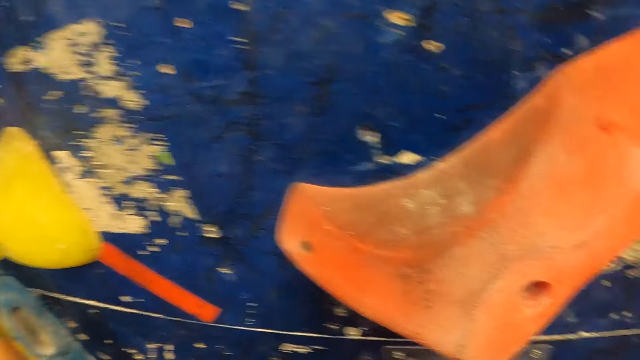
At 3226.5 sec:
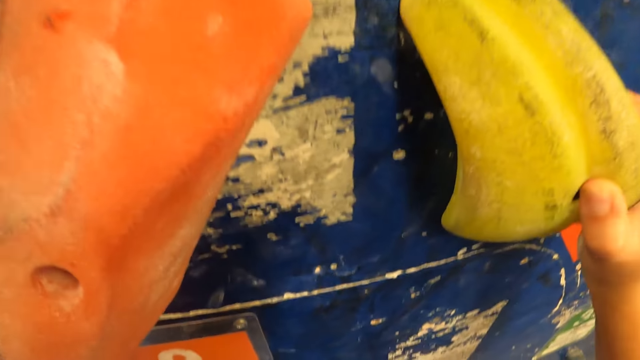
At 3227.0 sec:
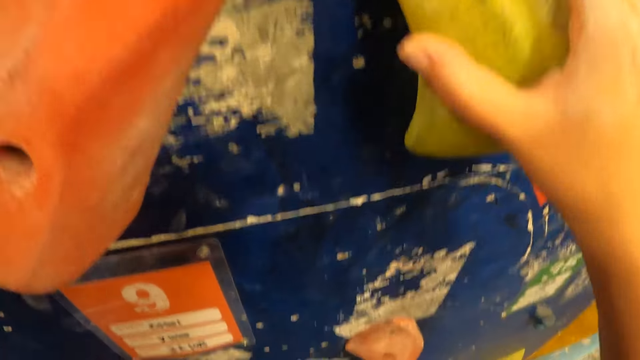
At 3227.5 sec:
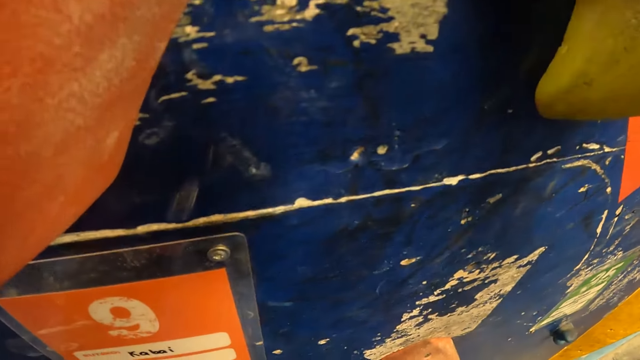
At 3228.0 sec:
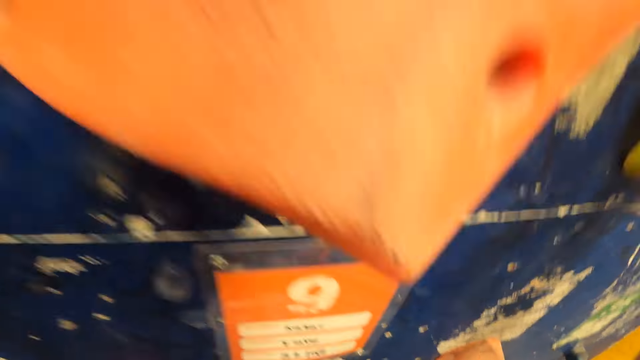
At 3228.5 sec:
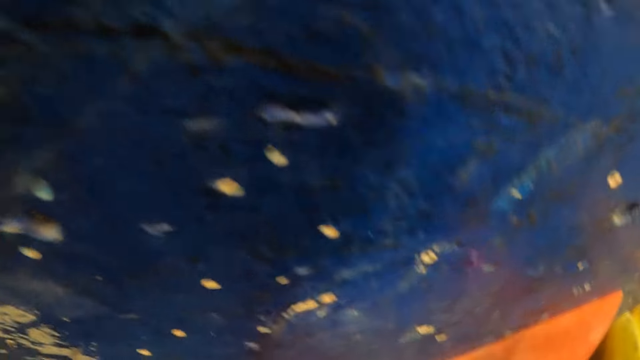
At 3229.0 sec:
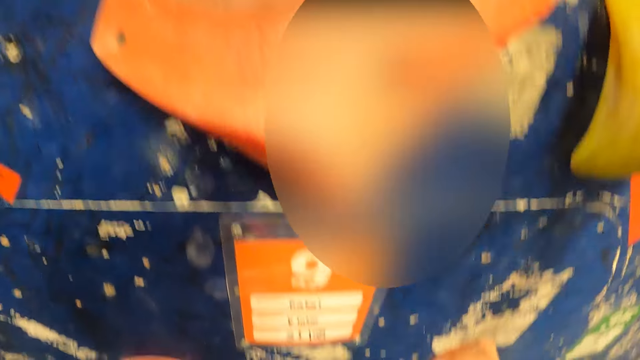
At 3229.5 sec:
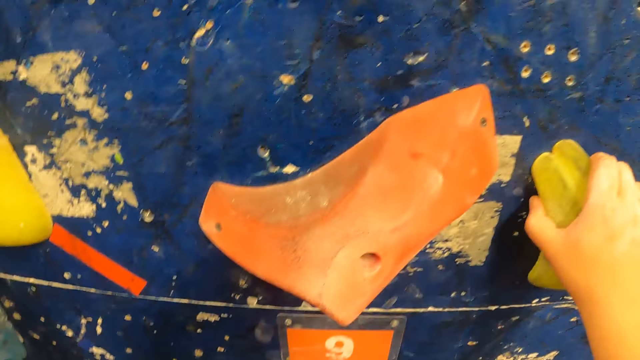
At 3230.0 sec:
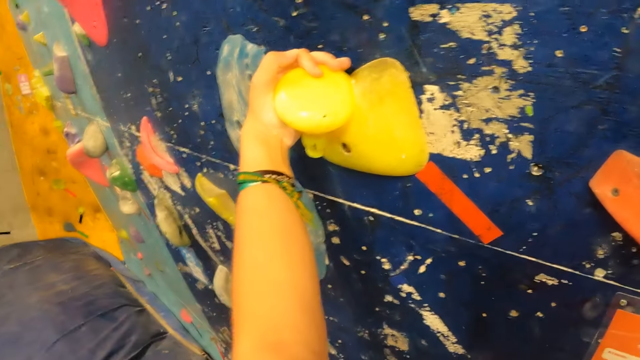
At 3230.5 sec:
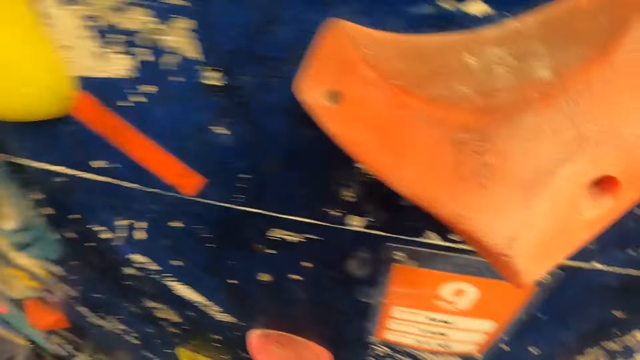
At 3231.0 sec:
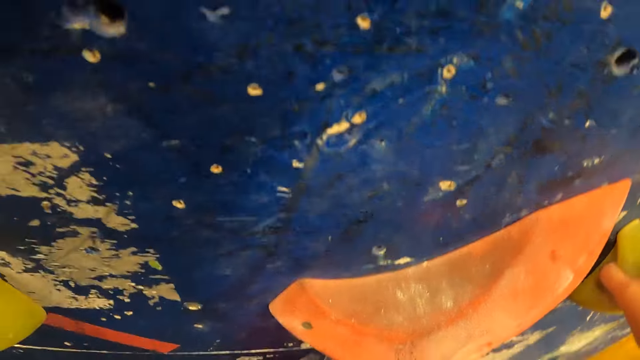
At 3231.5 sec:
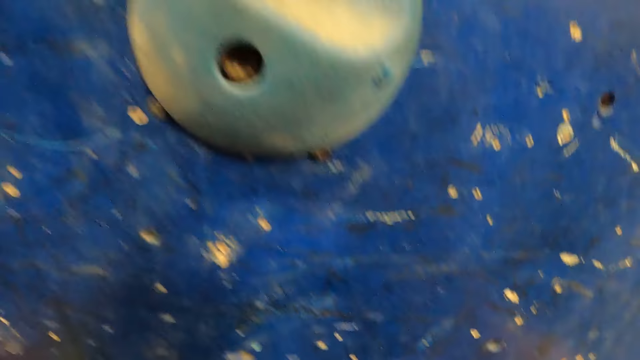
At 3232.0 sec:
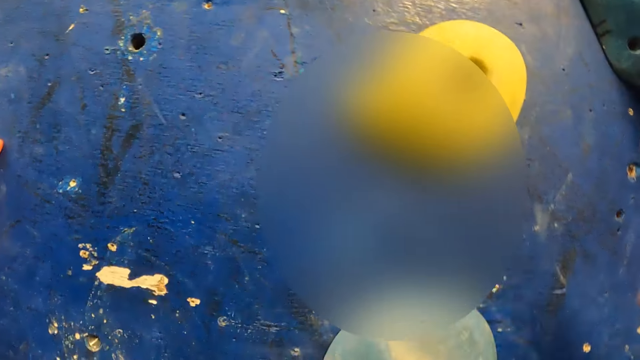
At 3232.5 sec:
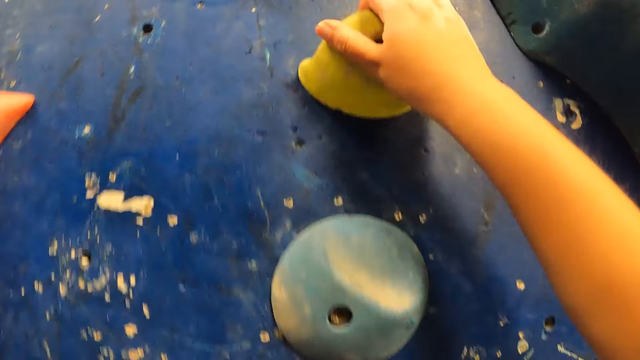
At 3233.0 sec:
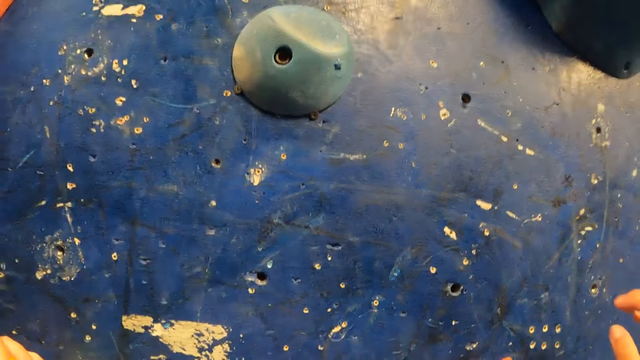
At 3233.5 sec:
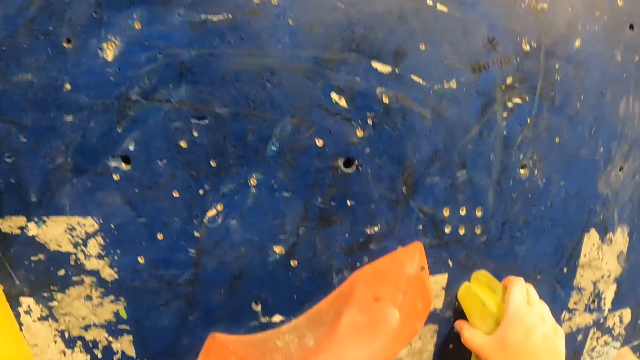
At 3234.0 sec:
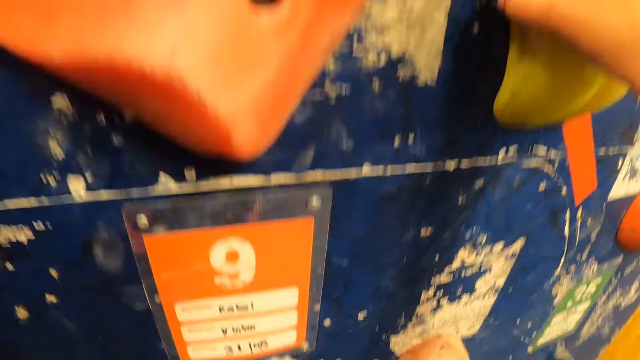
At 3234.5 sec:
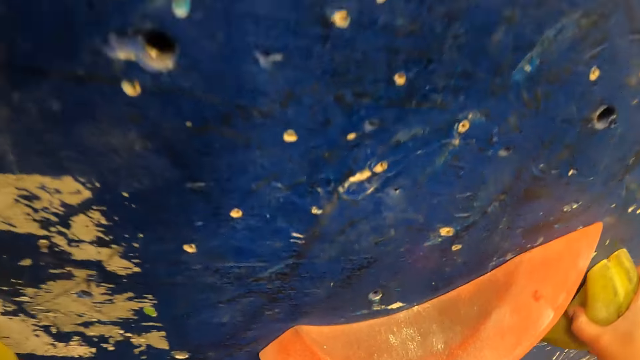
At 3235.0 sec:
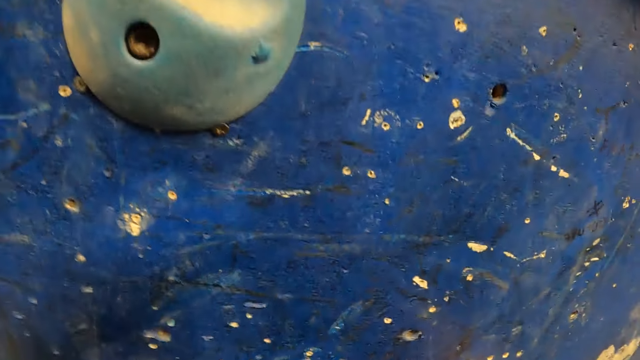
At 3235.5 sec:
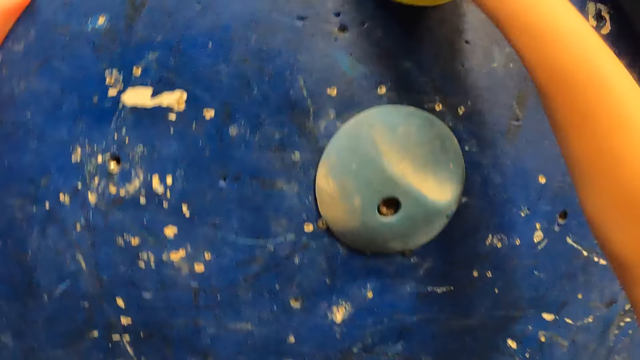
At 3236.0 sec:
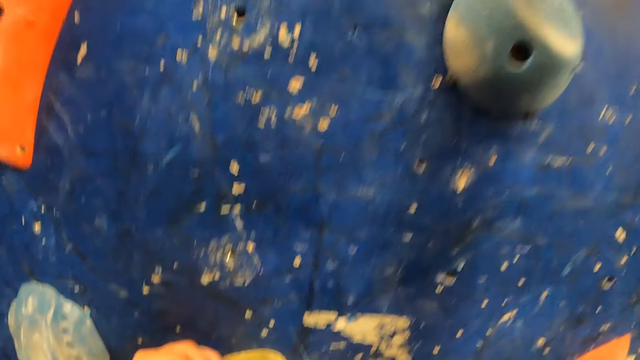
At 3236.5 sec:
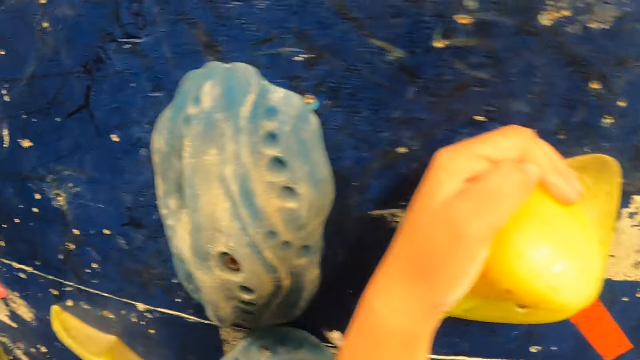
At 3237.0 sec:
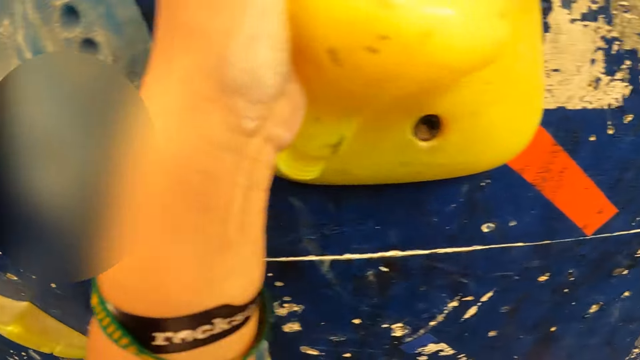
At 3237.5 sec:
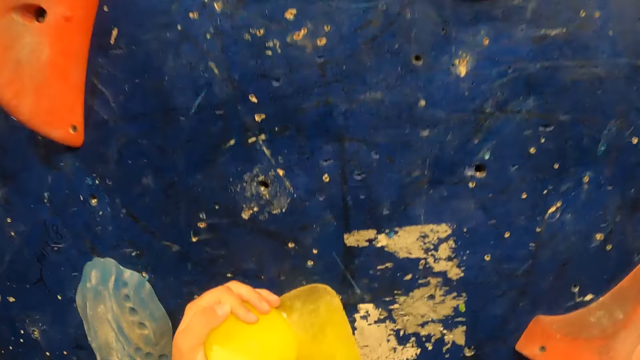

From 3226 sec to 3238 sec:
The camera wearer climbs a climbing wall.

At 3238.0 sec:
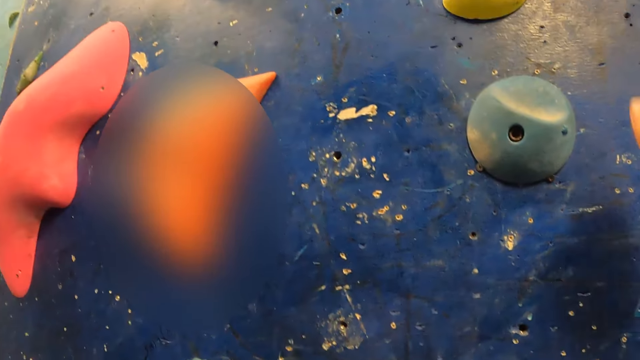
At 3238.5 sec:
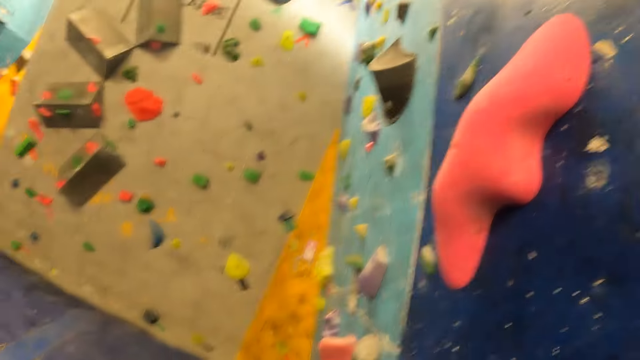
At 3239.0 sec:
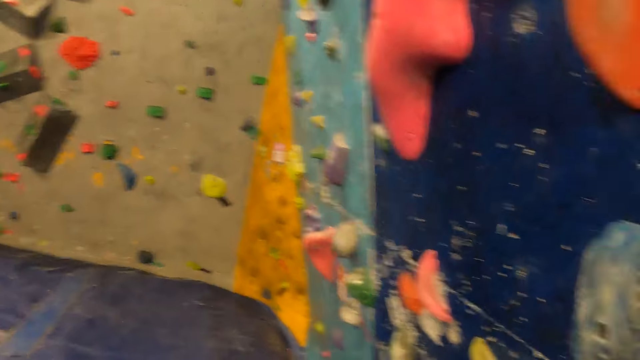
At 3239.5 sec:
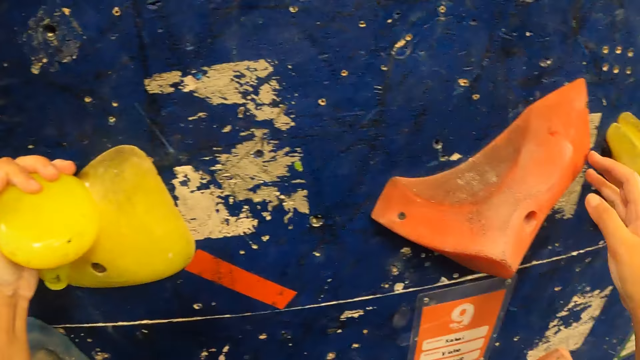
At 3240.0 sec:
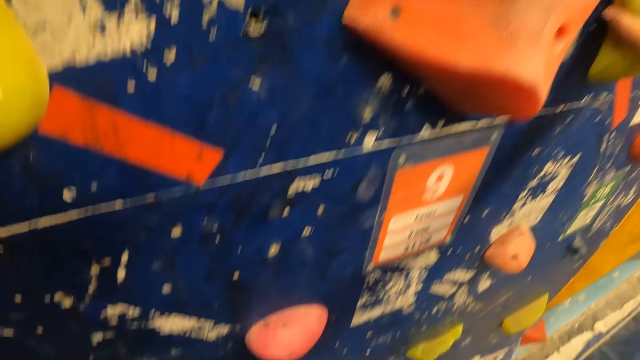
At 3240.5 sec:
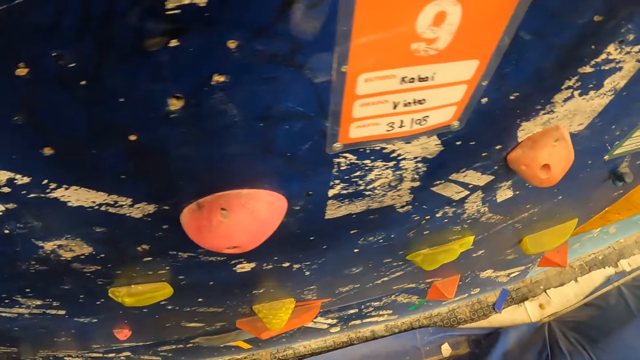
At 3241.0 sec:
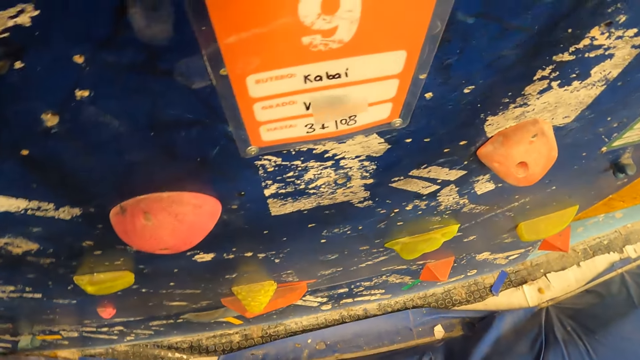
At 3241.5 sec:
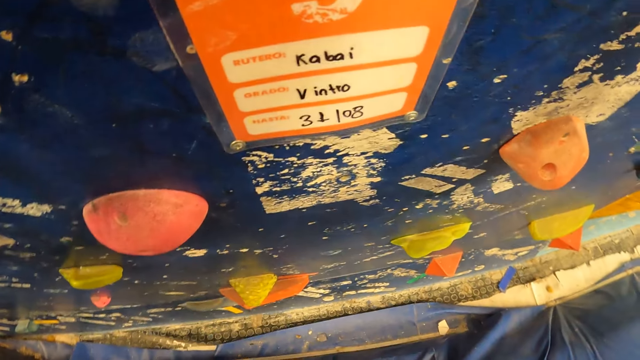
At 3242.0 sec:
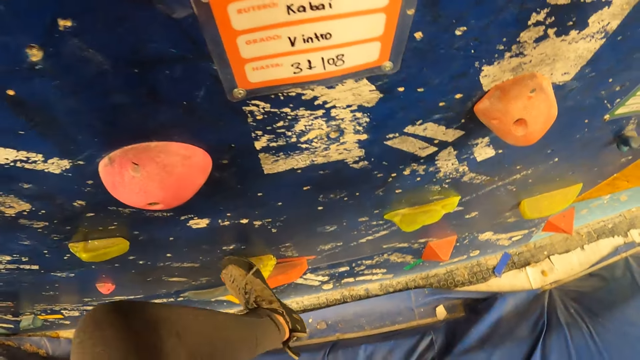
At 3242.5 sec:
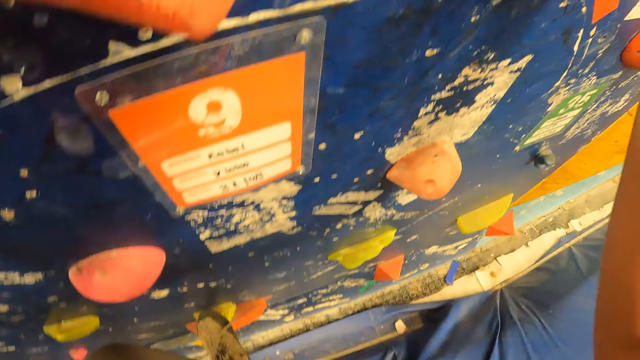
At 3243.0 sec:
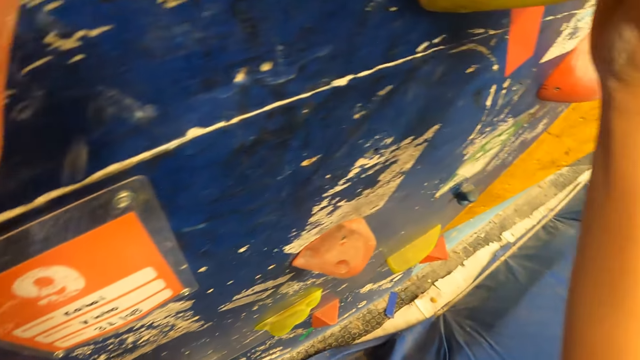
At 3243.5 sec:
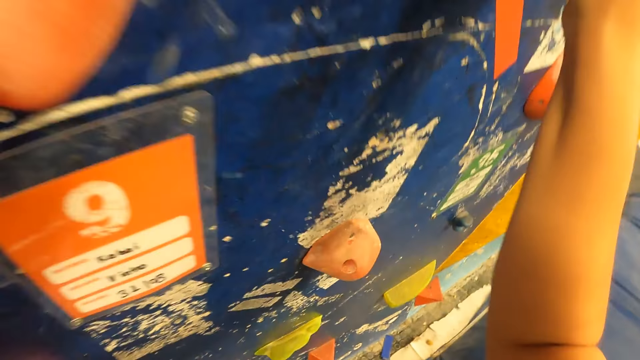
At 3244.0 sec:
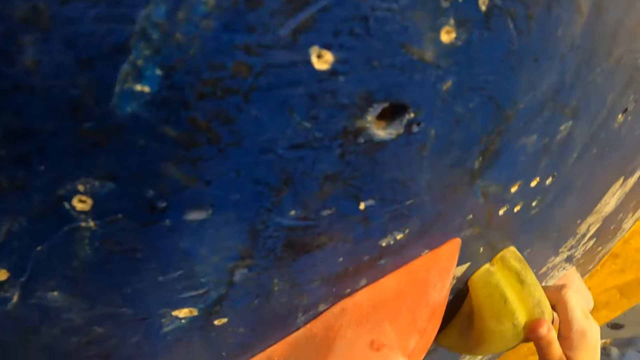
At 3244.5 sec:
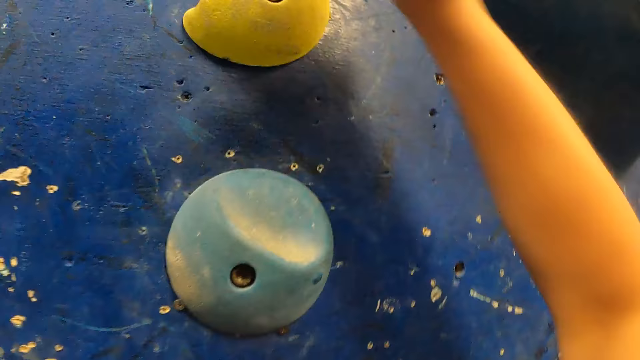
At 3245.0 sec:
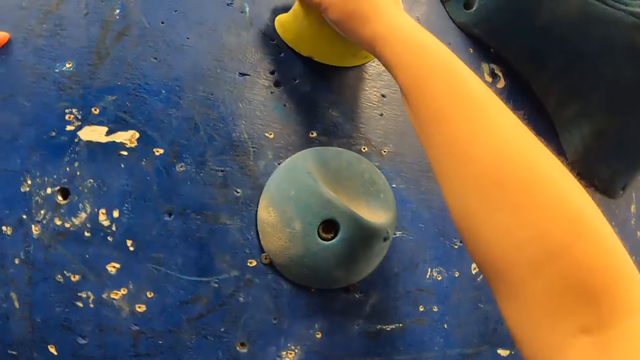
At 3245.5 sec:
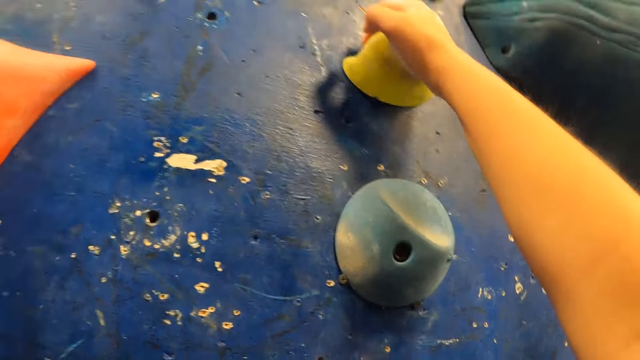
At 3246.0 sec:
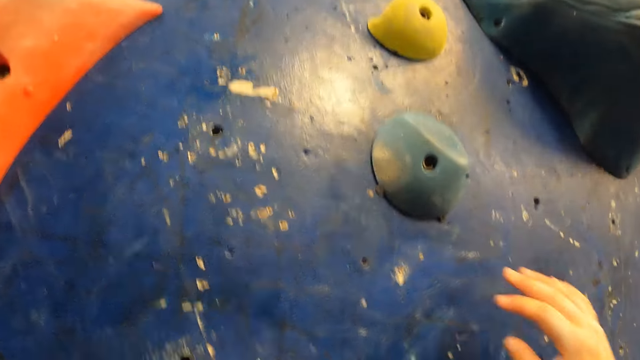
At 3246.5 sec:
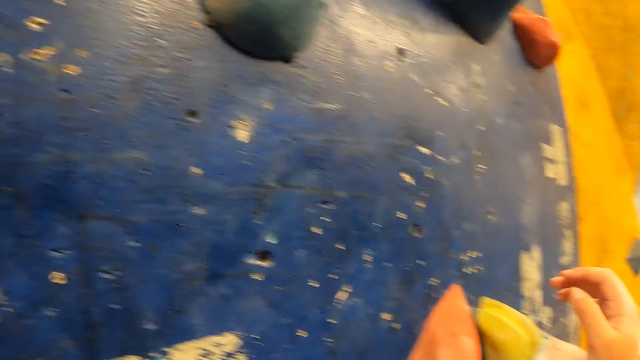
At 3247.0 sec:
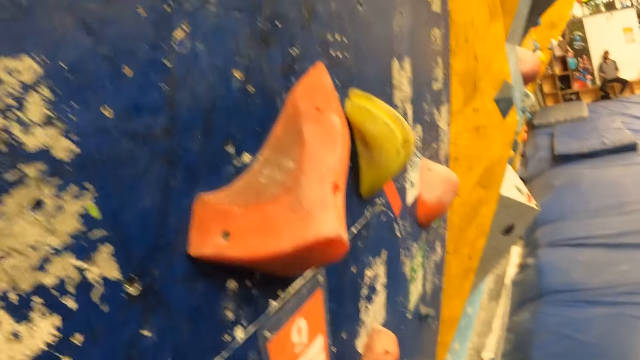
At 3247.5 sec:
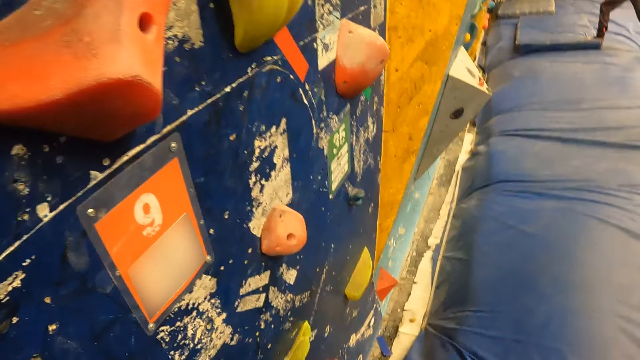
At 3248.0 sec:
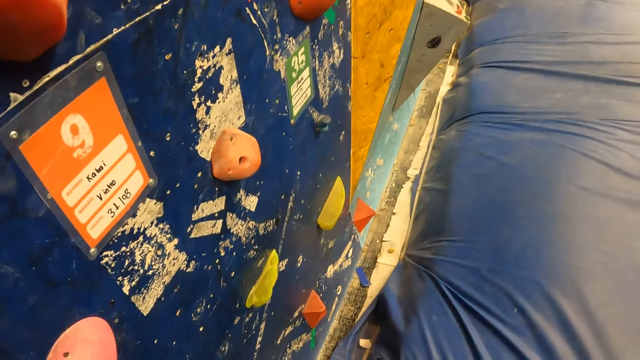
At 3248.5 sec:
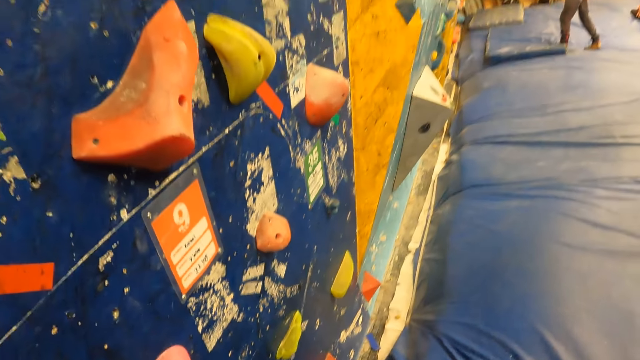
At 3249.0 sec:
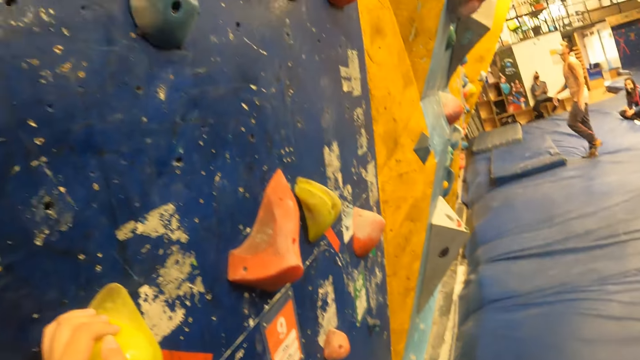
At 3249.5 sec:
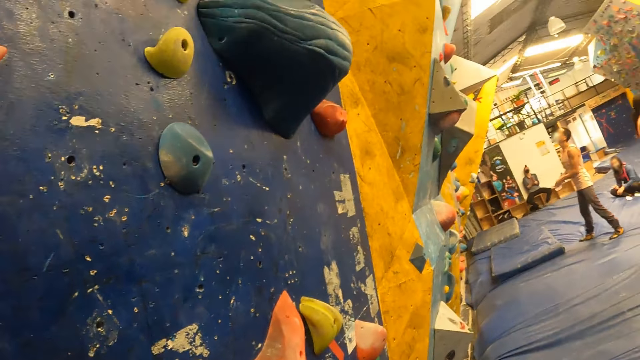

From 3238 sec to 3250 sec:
The camera wearer looks down.
